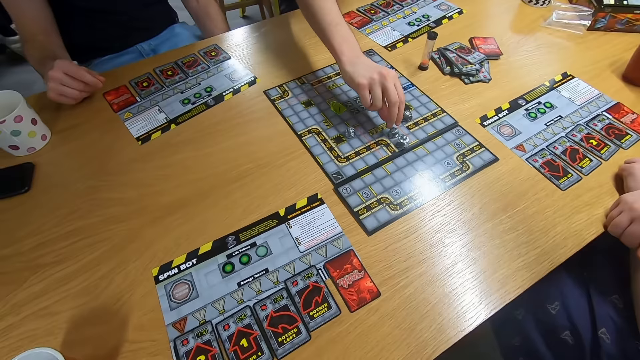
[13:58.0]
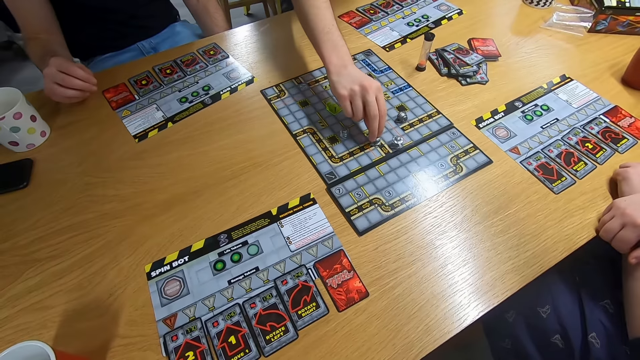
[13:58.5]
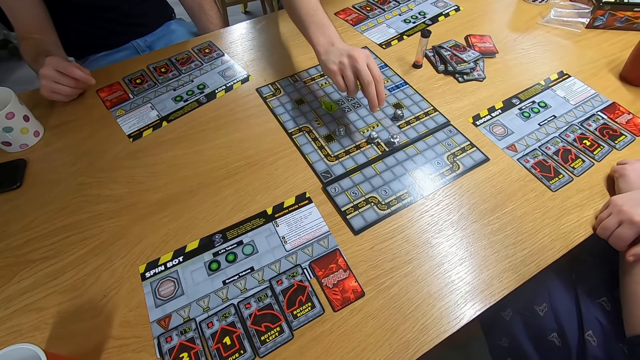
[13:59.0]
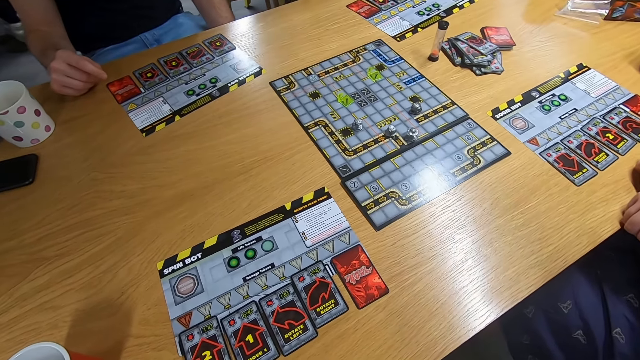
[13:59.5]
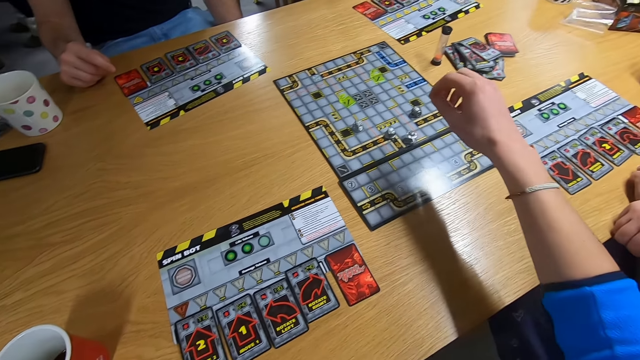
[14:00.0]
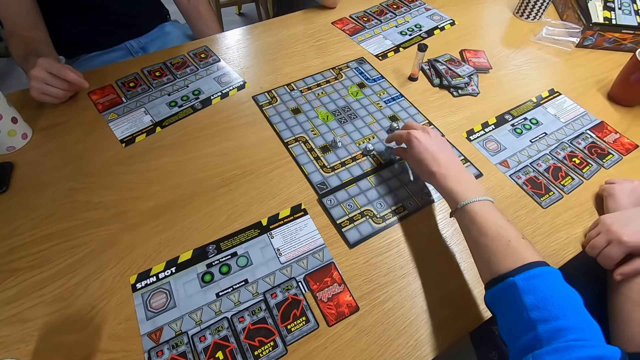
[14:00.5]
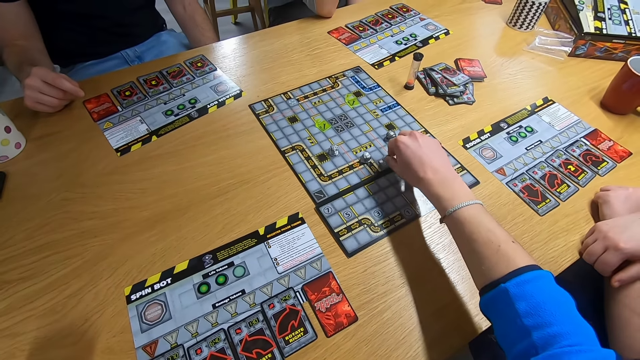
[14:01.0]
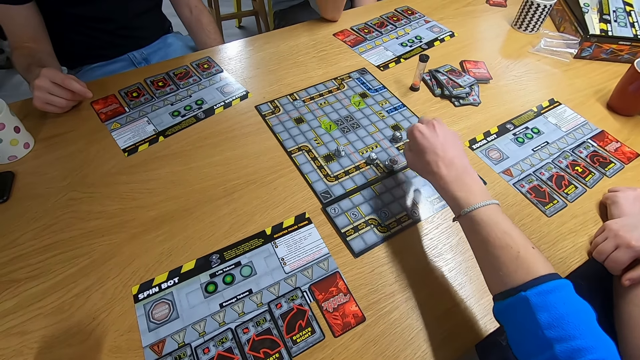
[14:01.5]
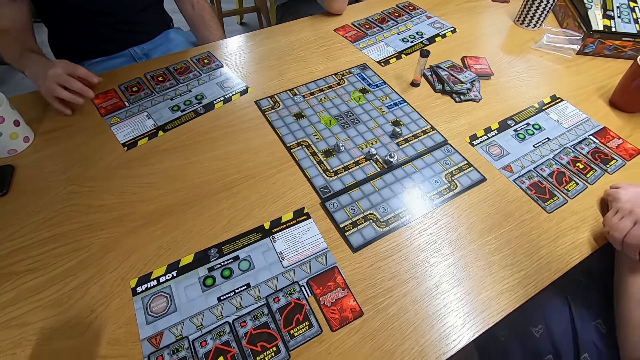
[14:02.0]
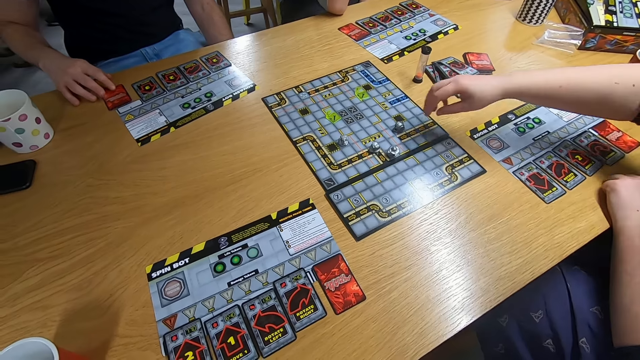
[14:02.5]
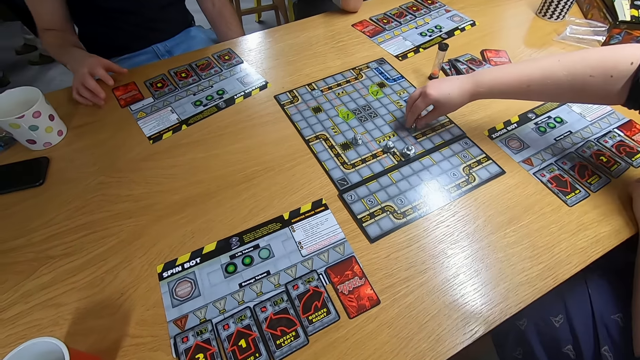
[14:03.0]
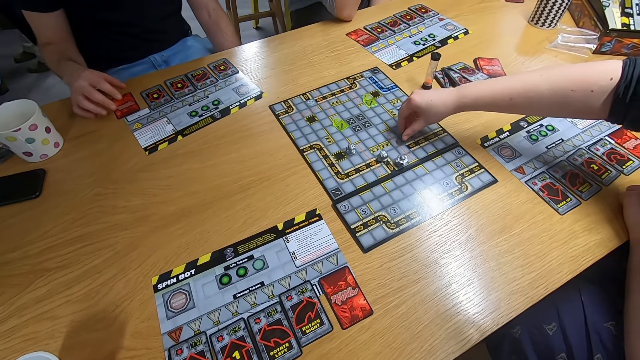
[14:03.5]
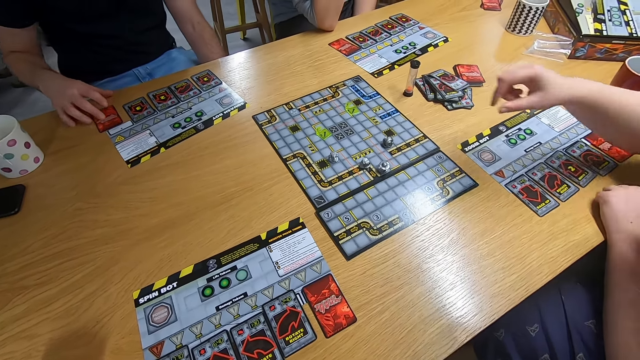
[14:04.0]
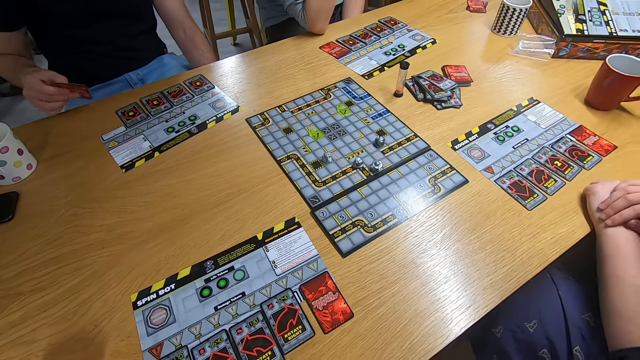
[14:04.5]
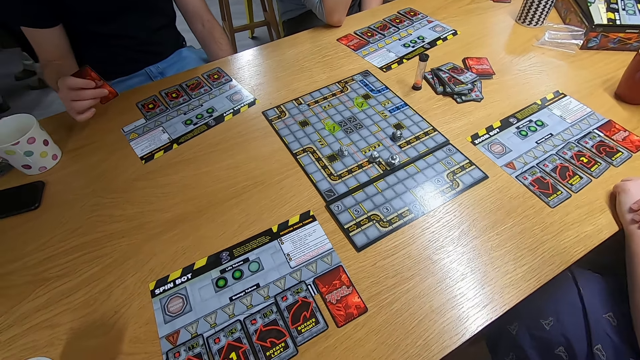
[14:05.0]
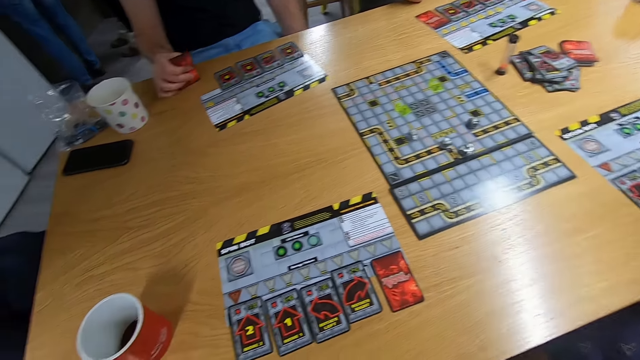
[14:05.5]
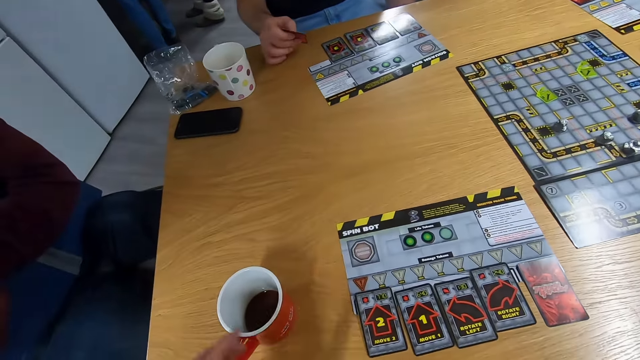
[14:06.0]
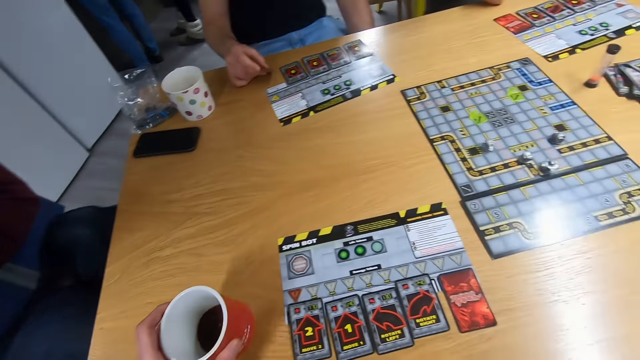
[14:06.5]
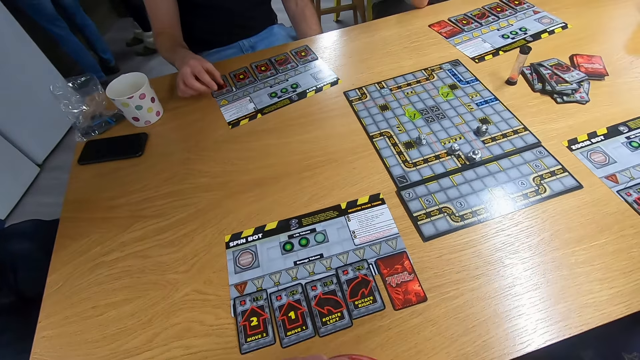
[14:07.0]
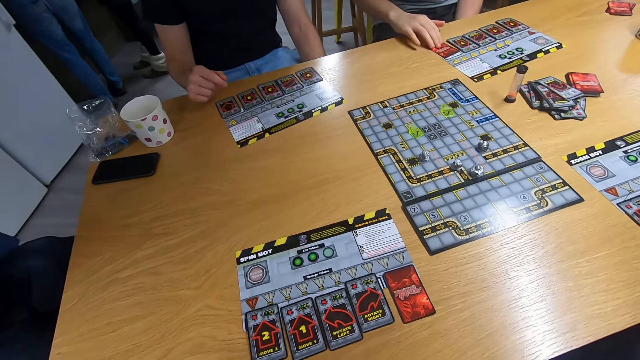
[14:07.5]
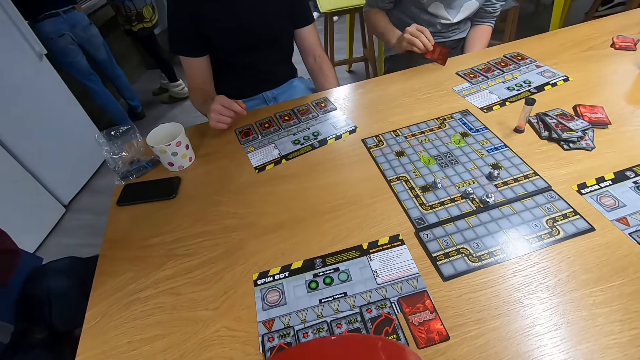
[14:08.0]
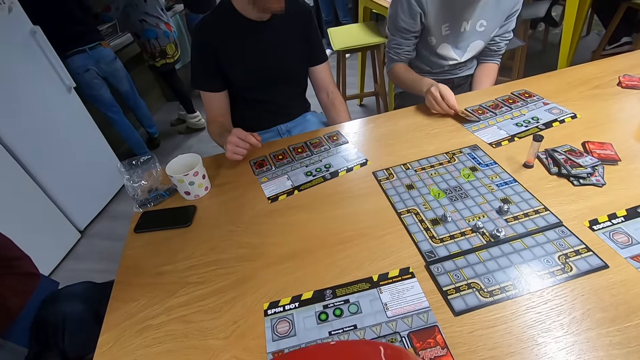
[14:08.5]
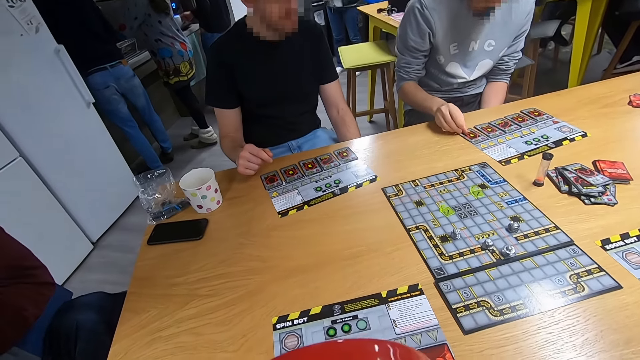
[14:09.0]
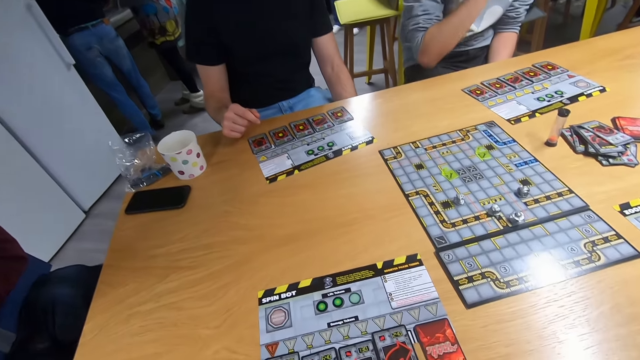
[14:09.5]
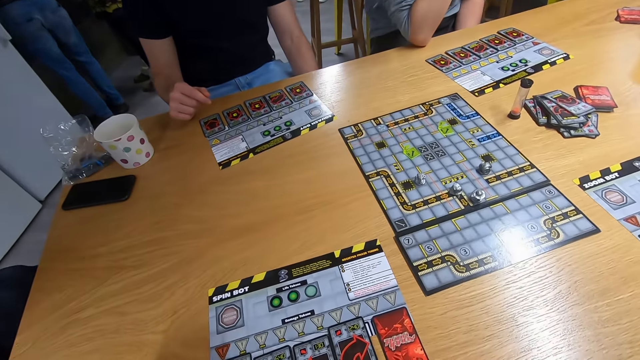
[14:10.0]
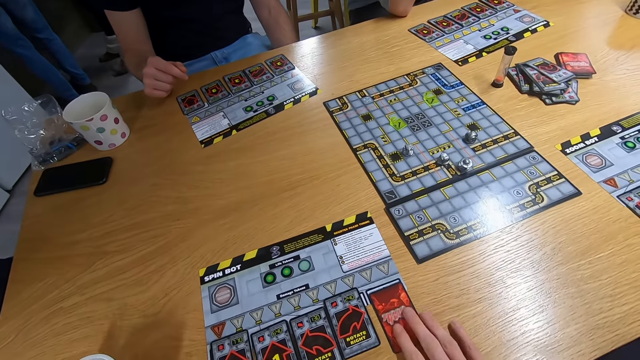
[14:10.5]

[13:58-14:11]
A man swings the right hand and plays the board game. The camera wearer swings the right hand and plays the board game with the right hand. A lady swings the right hand and plays the board game. Another man picks the card with the right hand. The camera wearer picks the coffee mug from the table with the left hand. The first man picks the card with the right hand. The camera wearer drinks coffee. The first man drops the card on the desk.

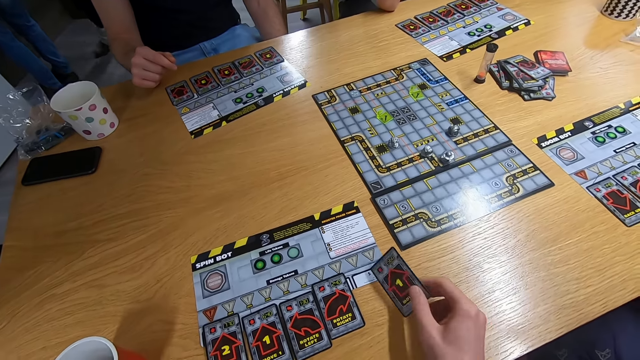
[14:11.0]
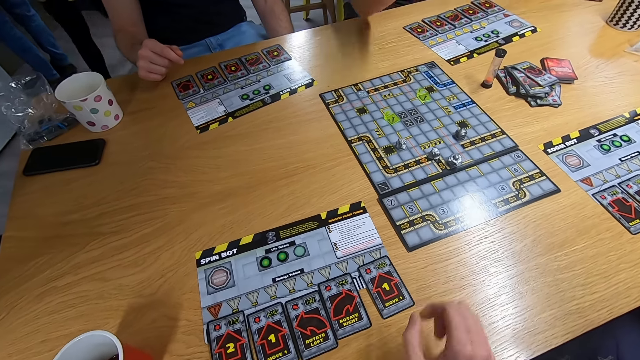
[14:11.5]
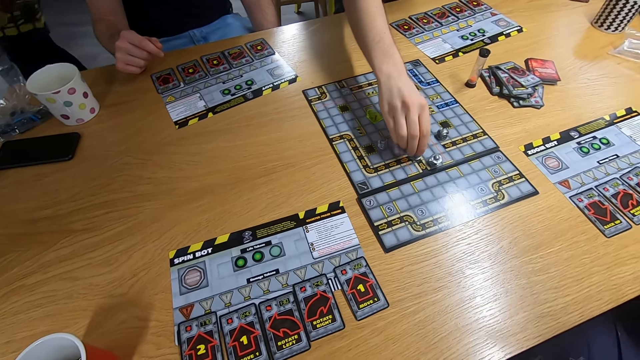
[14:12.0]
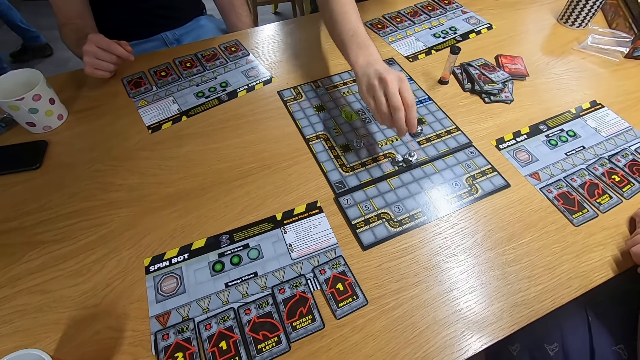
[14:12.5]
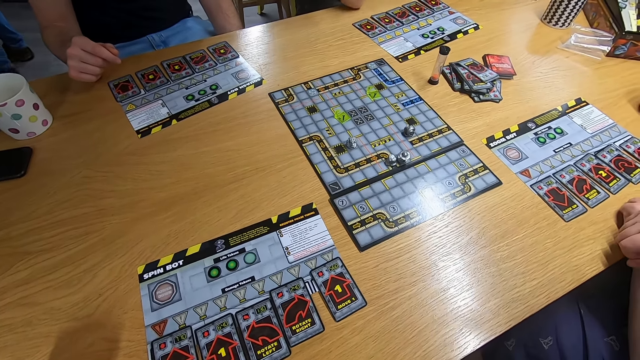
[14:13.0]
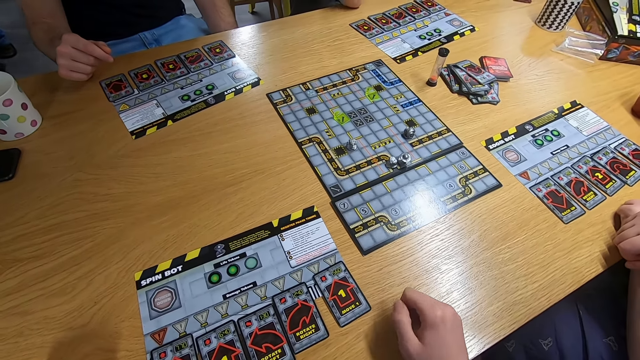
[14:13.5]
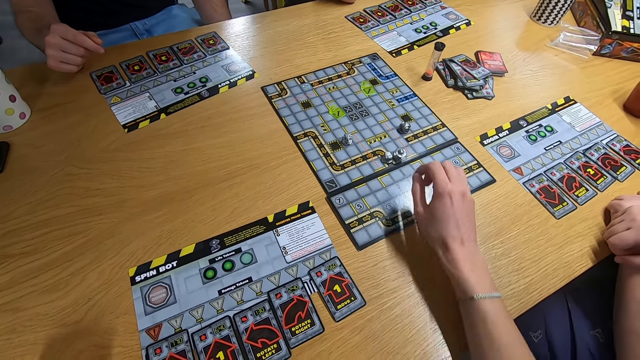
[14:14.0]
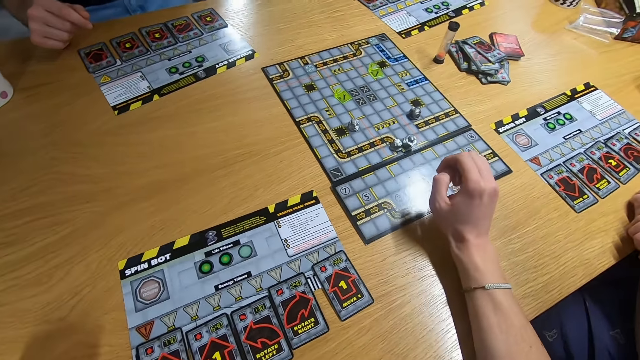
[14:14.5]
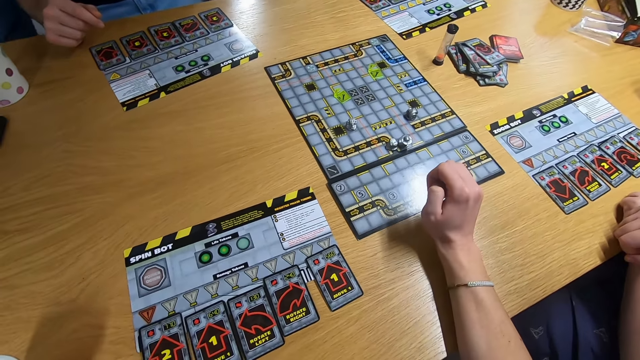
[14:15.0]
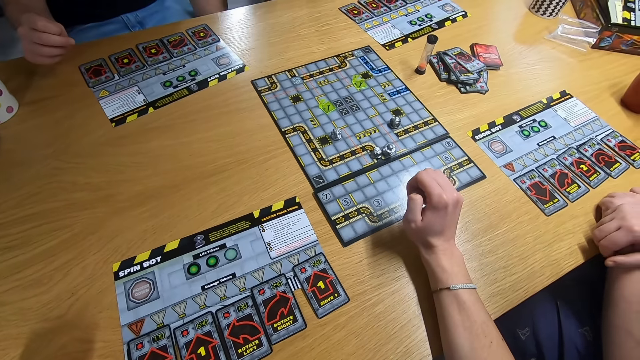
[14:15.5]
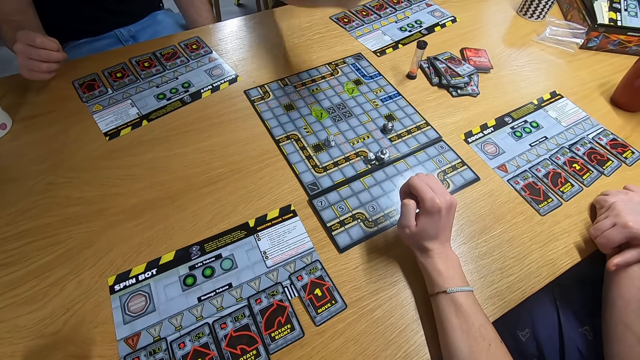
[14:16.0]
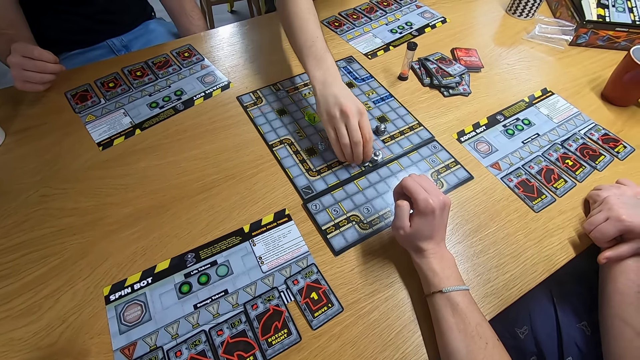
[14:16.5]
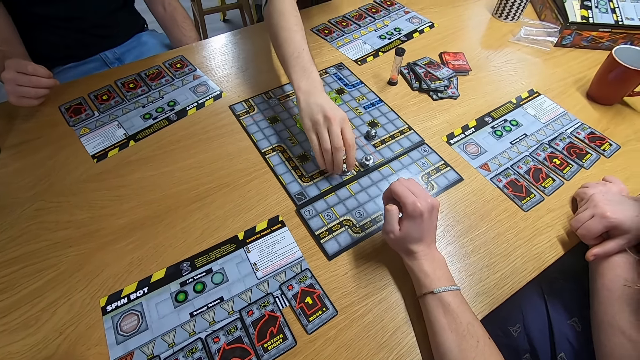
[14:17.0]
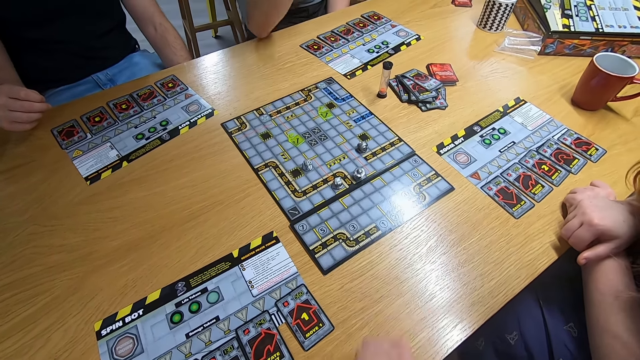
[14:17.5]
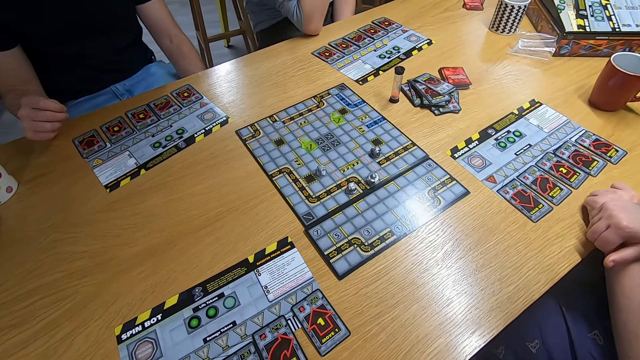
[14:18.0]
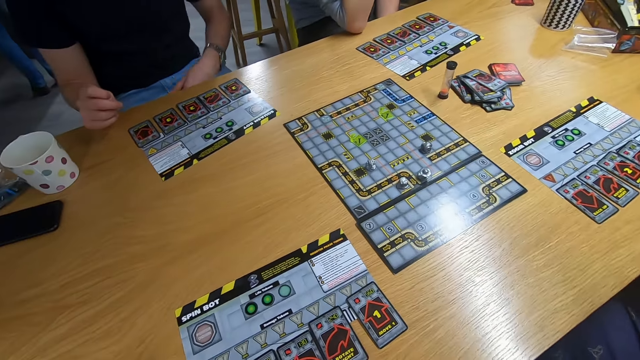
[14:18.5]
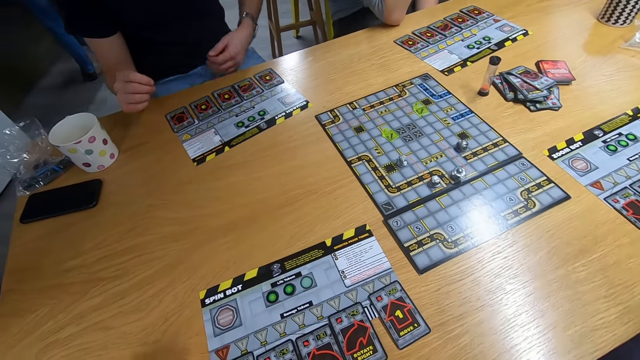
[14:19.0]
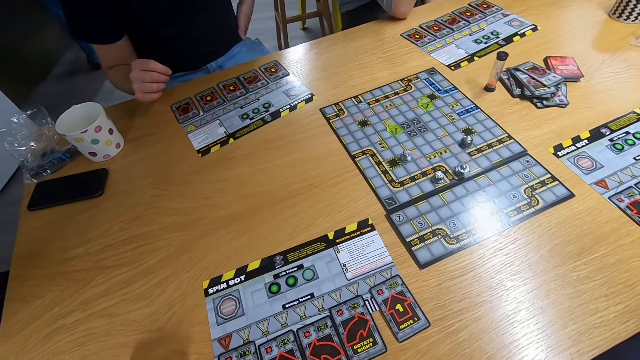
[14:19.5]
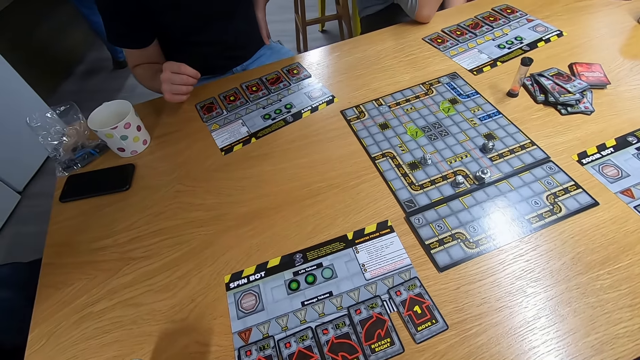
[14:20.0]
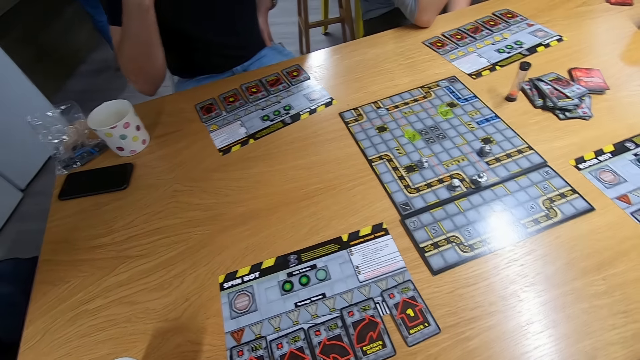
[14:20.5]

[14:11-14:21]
The camera wearer plays a sequence game. They drop the card on the desk. They pick the card with the right hand. A man plays the board game. The camera wearer swings the right hand. They pick the card with the right hand. They drop the card on the desk. The man plays the board game. The camera wearer stares at the board game.
